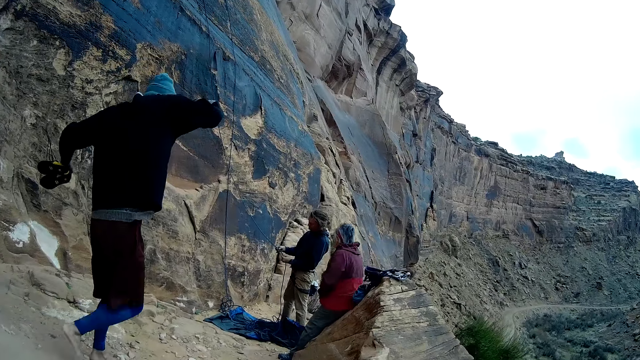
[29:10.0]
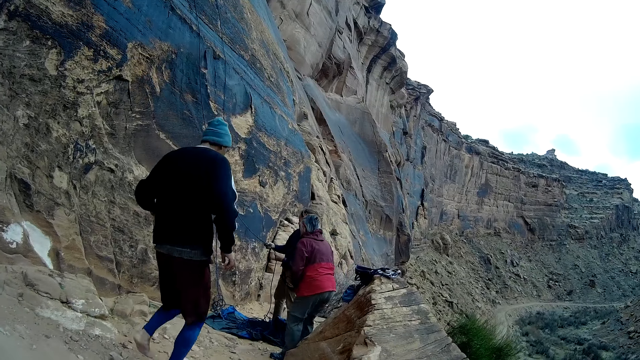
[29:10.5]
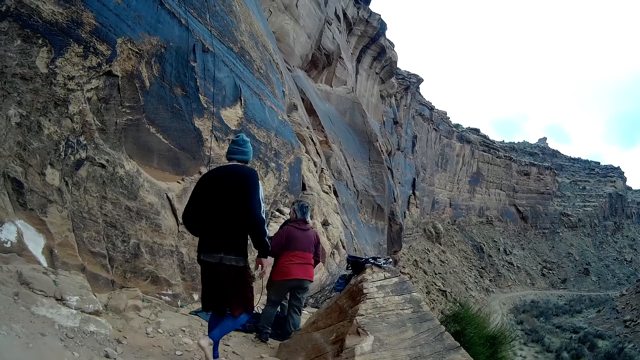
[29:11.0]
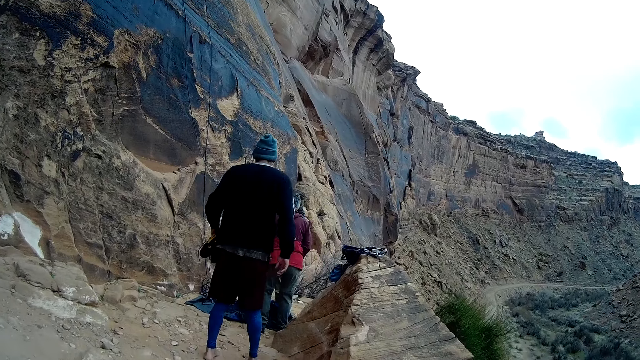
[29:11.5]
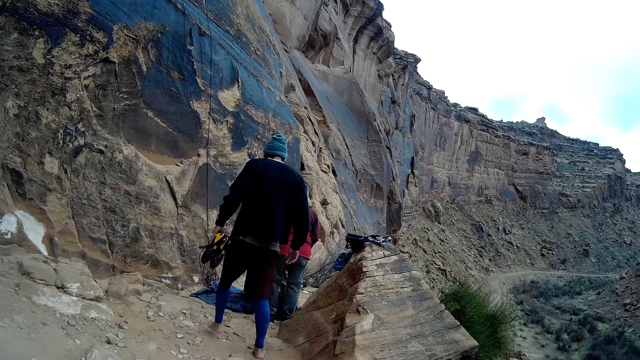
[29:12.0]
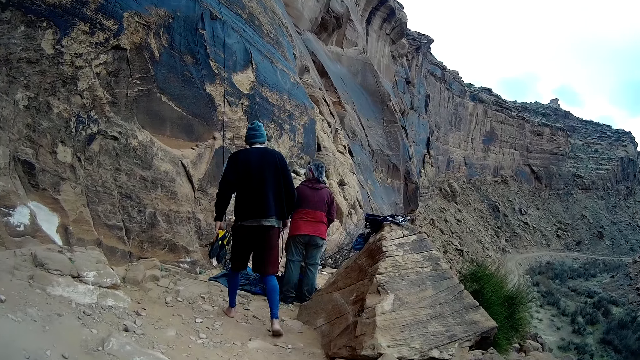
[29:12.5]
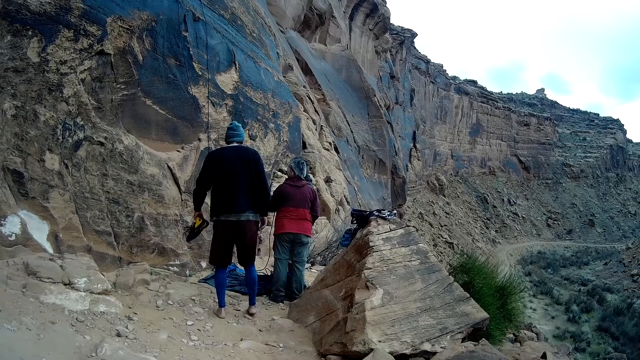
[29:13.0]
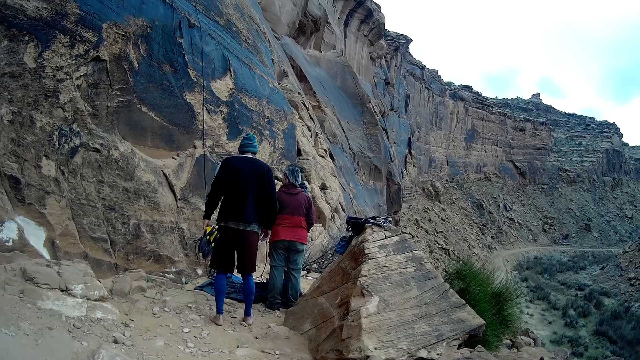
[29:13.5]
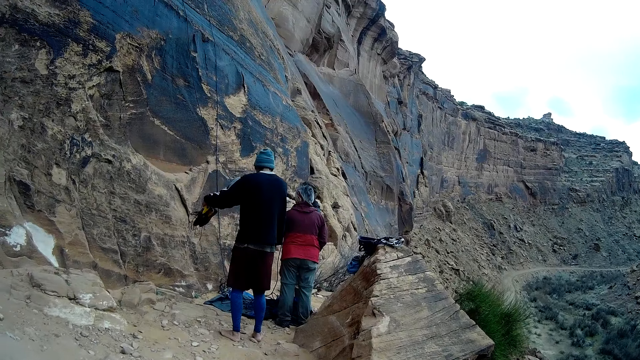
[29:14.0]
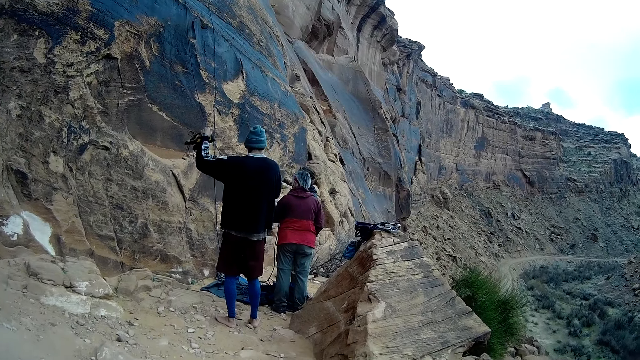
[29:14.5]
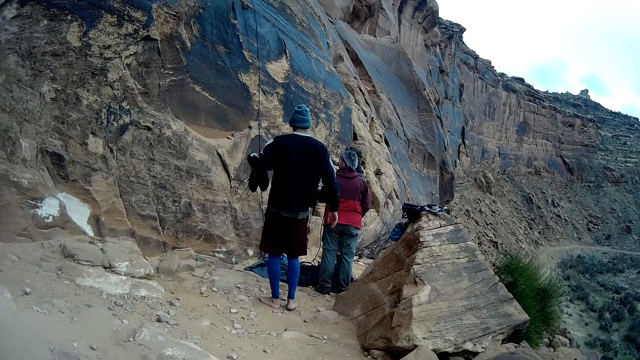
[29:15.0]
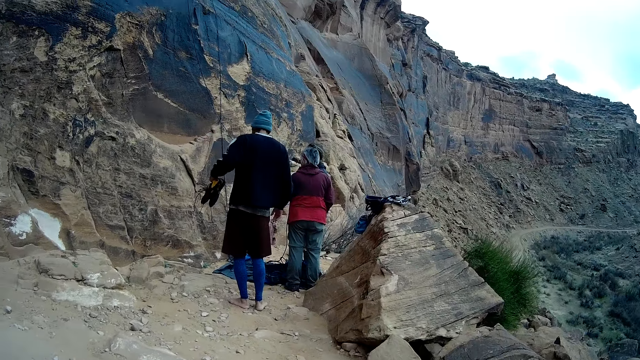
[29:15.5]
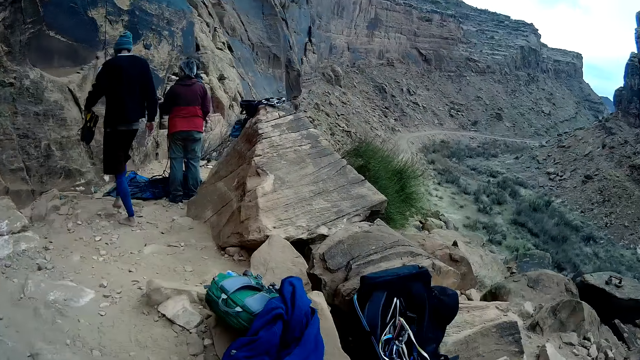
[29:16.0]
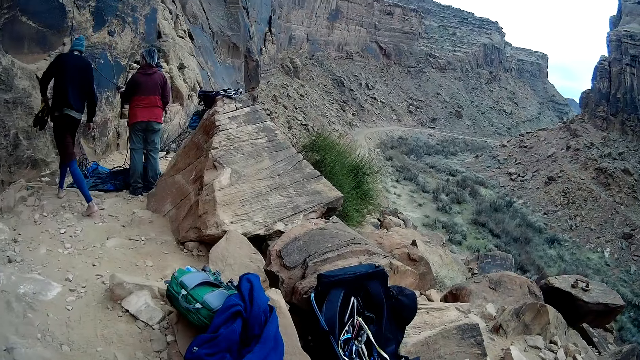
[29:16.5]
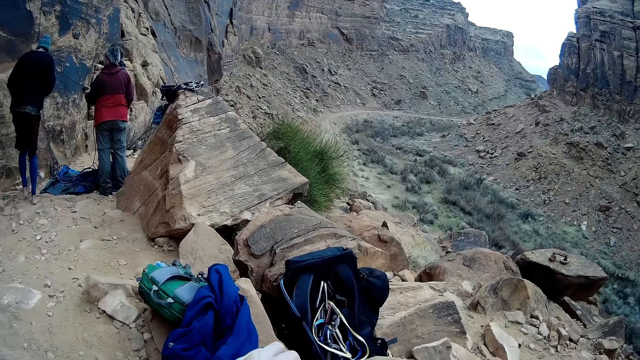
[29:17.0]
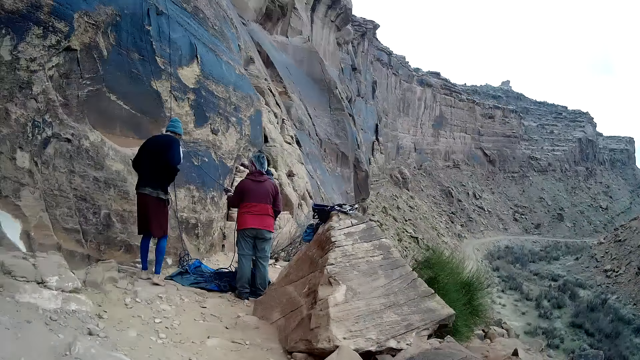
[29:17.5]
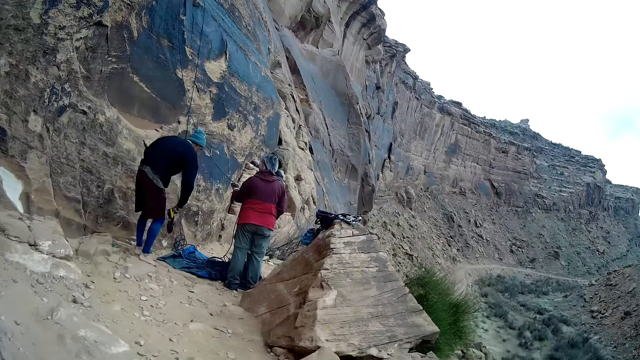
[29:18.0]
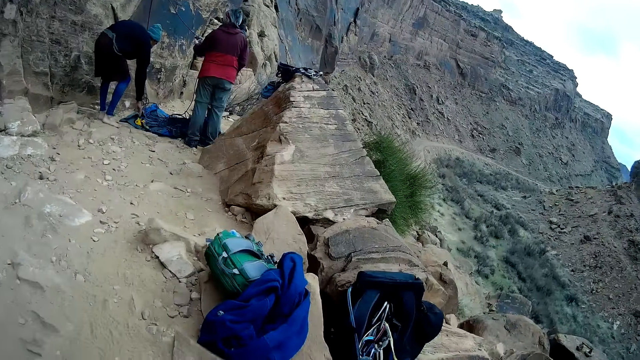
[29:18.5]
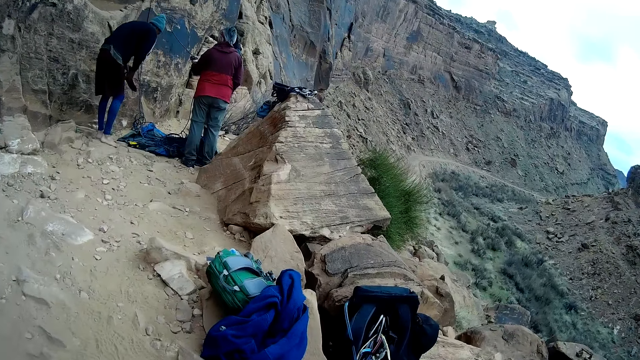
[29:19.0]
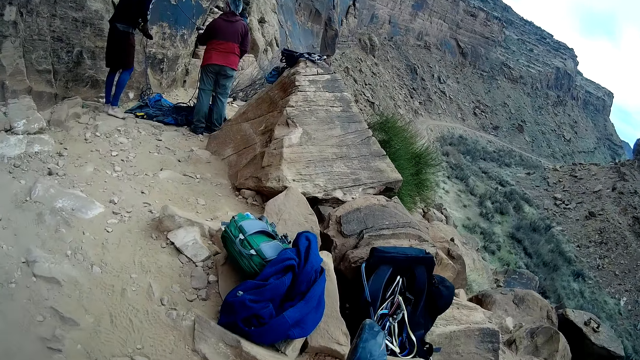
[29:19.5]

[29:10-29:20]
A man walks towards another man. The first man drops a shoe on the ground with his right hand.

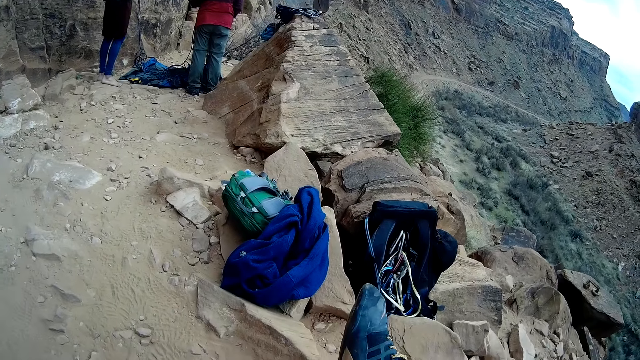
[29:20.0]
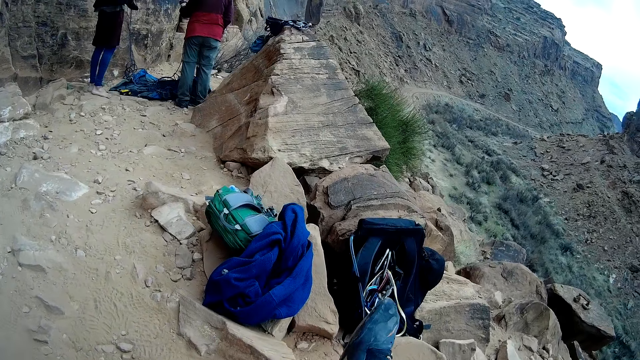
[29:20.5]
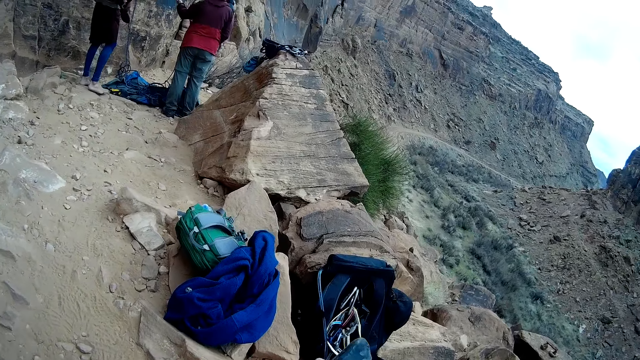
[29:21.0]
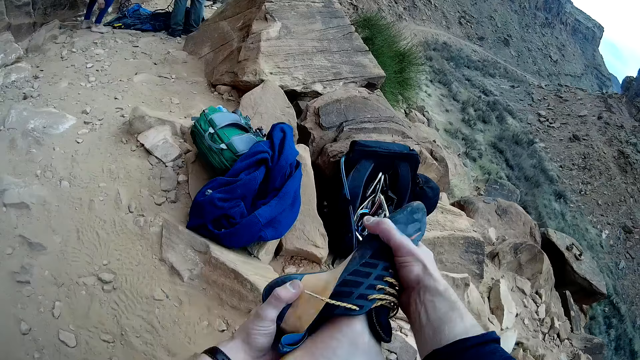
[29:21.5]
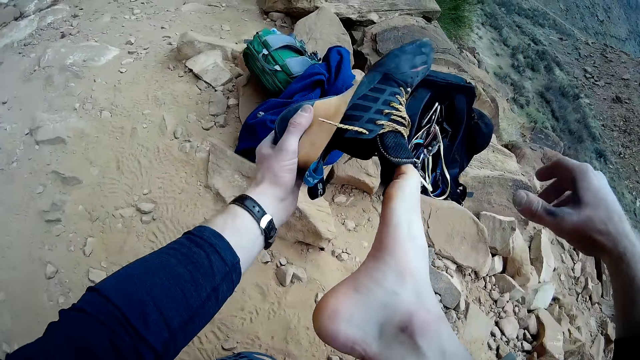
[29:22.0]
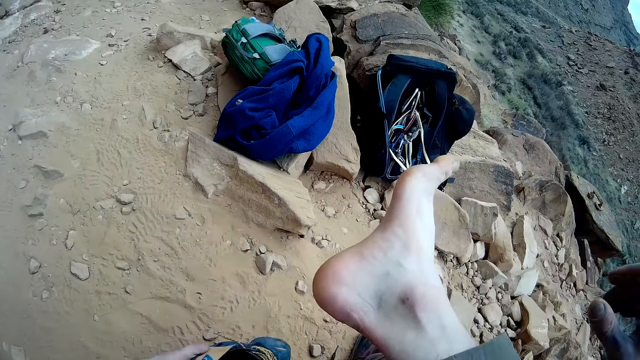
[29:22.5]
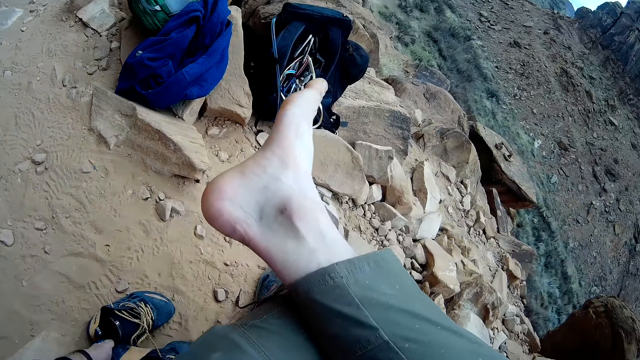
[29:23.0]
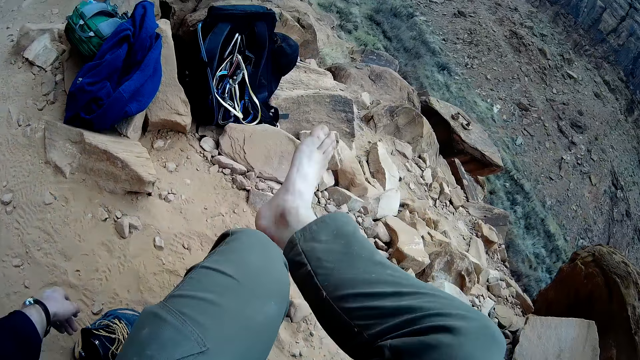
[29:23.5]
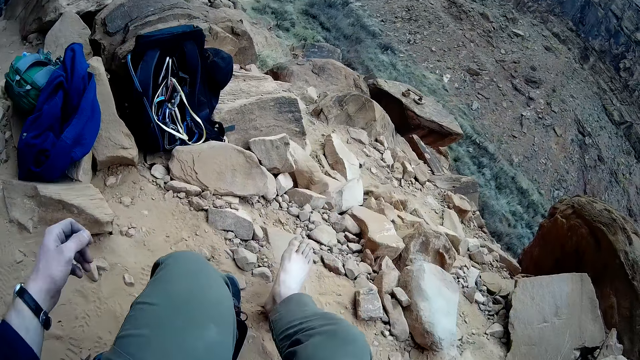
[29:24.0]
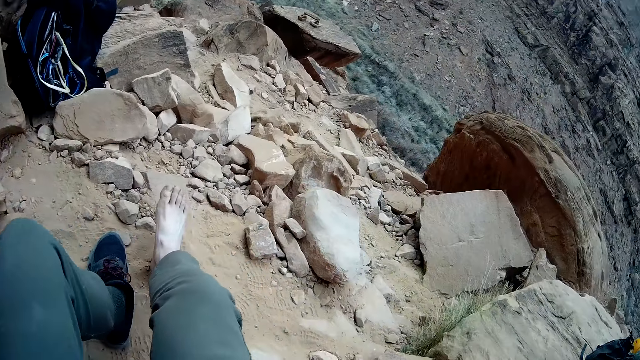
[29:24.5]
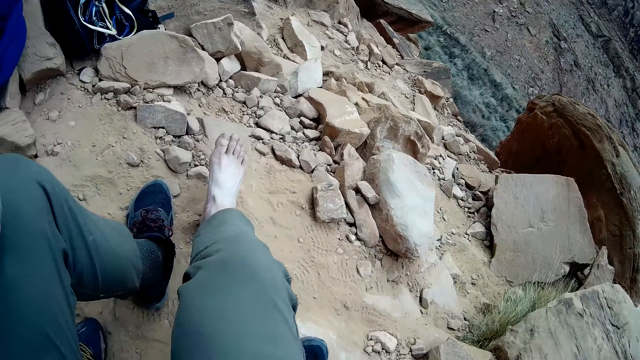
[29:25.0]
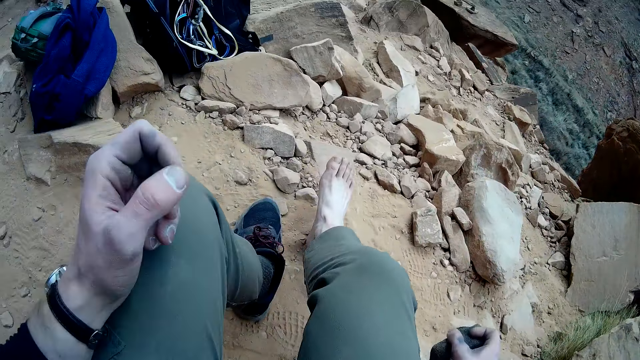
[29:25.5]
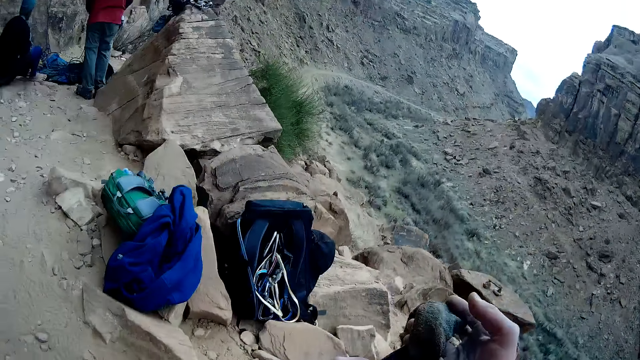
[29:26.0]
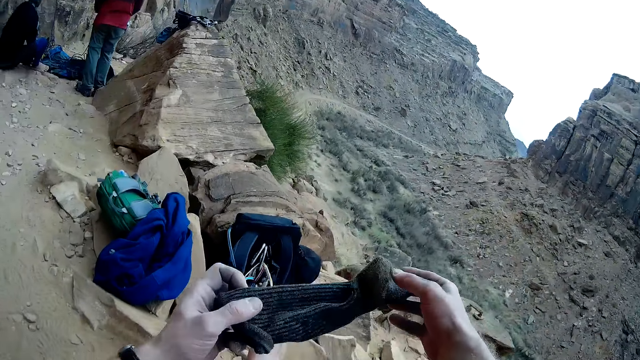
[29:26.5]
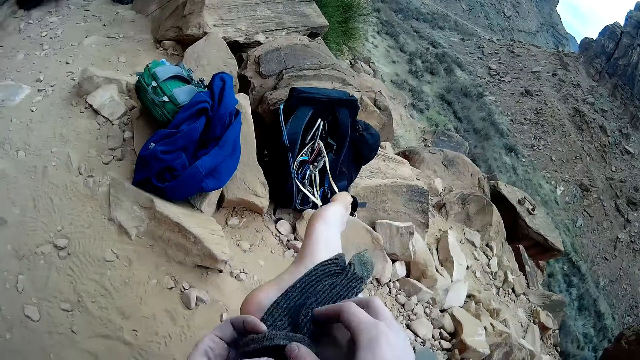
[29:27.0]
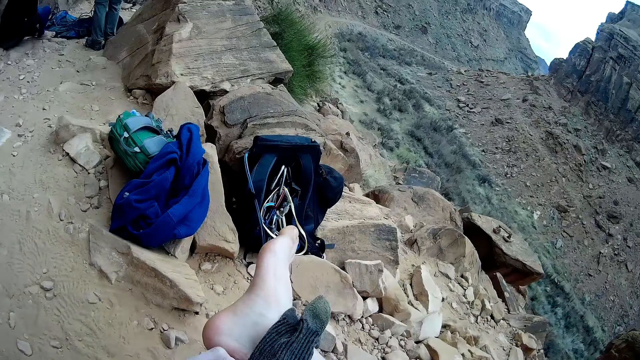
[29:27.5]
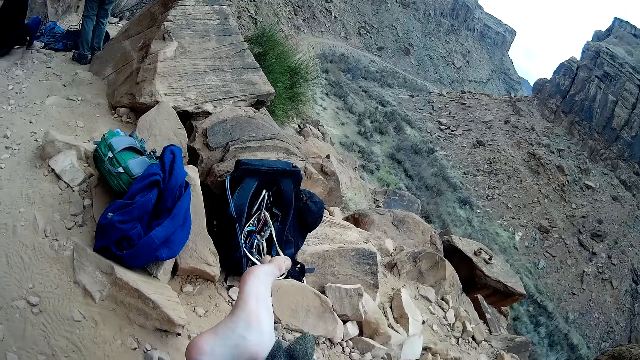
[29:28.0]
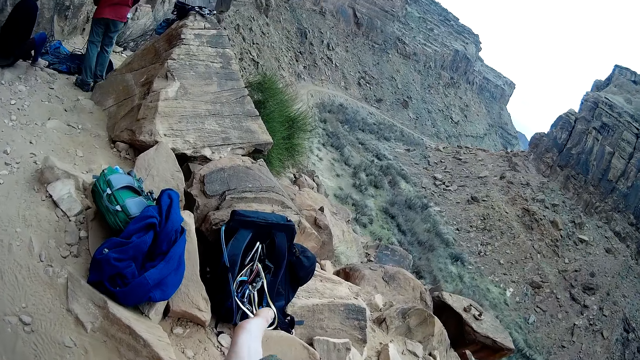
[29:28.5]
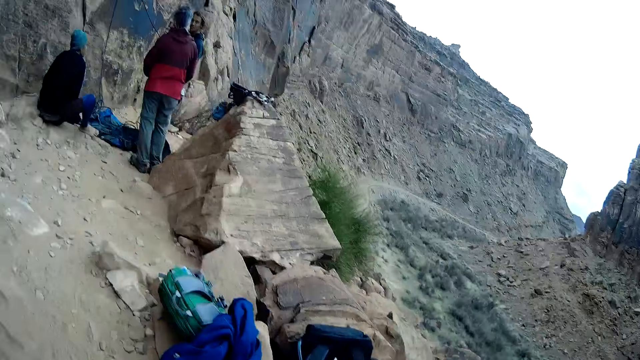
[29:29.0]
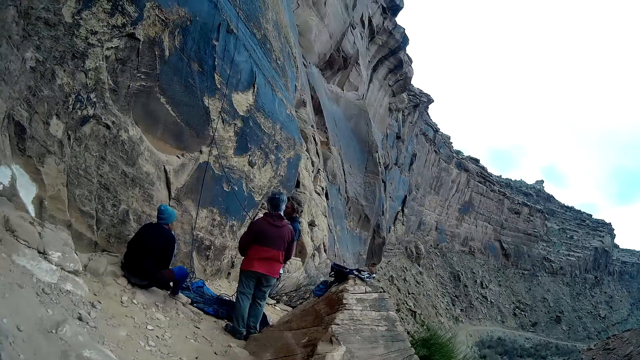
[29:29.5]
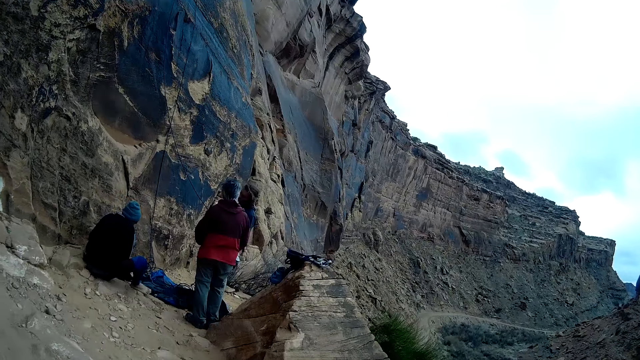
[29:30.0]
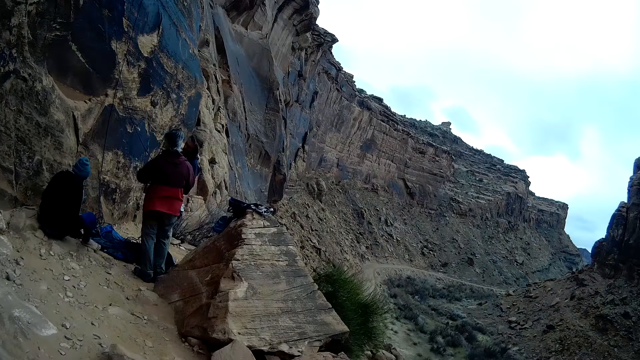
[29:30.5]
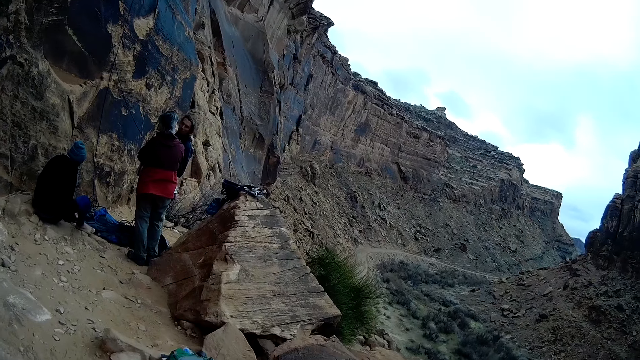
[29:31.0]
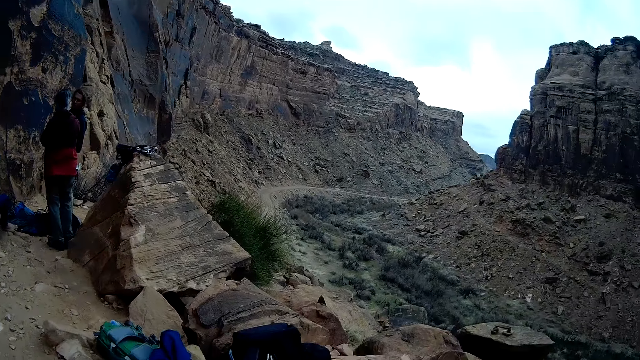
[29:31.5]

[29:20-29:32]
A man holds another shoe with both hands. The camera wearer puts down his shoe. He takes off a shoe from his right foot with both hands. He drops the shoe on the ground with his left hand. He puts his legs down. He picks up his socks. He holds a sock with both hands. He unfolds the socks and looks around.
